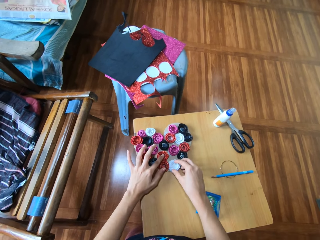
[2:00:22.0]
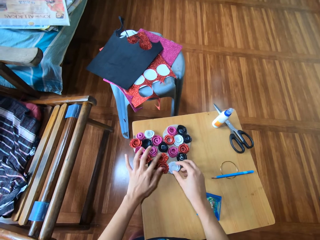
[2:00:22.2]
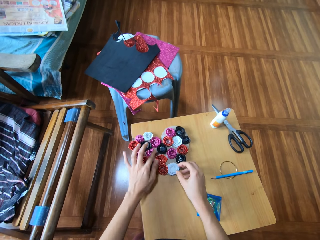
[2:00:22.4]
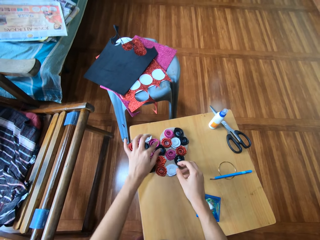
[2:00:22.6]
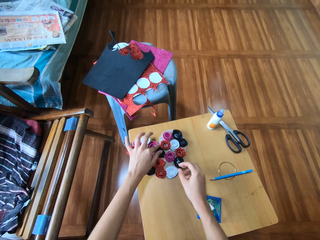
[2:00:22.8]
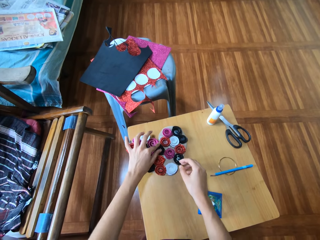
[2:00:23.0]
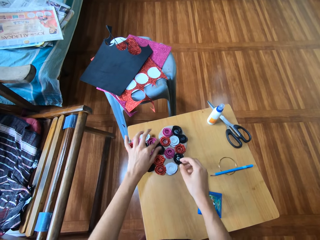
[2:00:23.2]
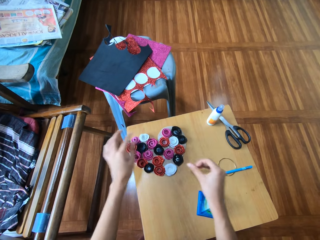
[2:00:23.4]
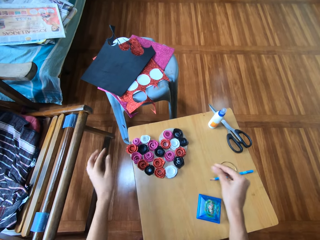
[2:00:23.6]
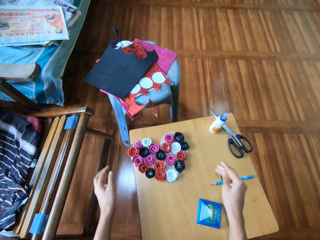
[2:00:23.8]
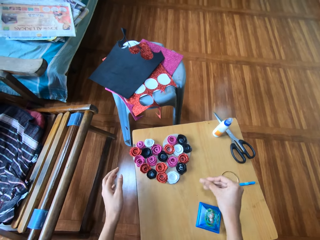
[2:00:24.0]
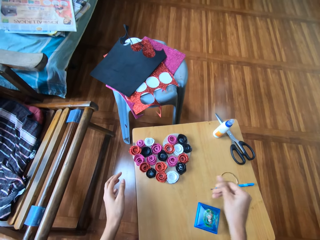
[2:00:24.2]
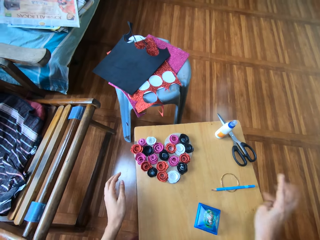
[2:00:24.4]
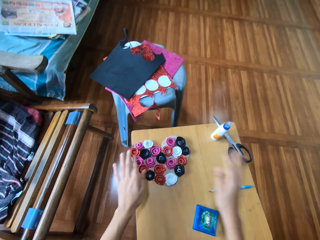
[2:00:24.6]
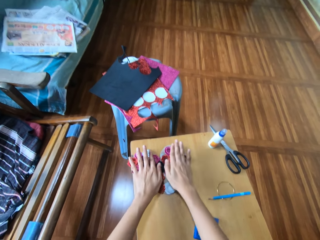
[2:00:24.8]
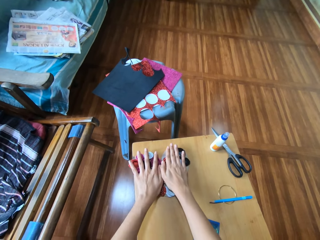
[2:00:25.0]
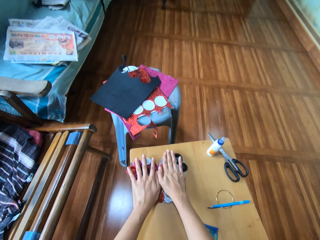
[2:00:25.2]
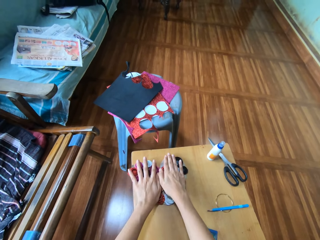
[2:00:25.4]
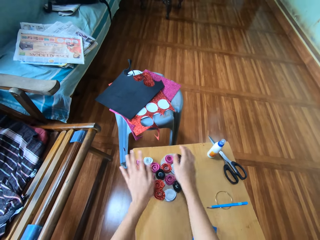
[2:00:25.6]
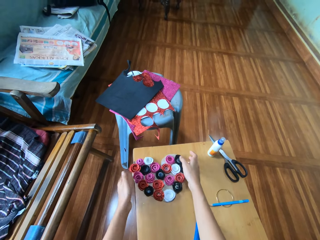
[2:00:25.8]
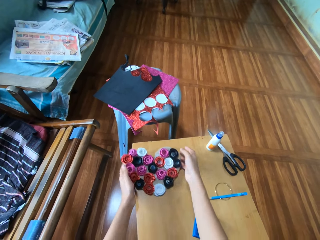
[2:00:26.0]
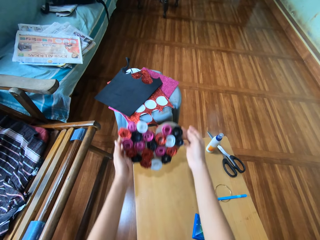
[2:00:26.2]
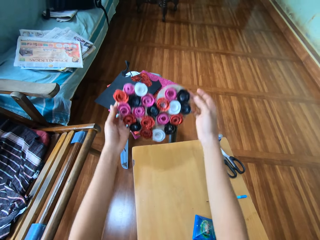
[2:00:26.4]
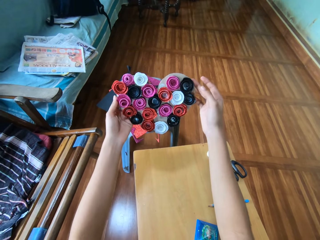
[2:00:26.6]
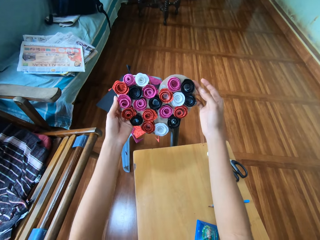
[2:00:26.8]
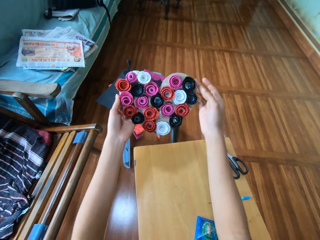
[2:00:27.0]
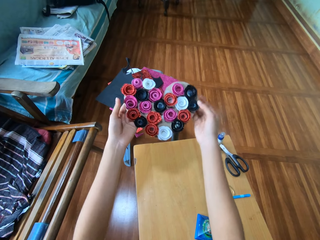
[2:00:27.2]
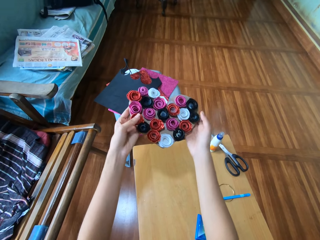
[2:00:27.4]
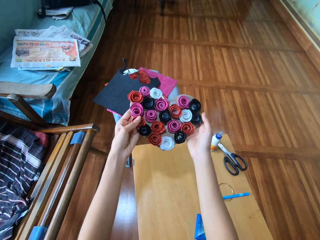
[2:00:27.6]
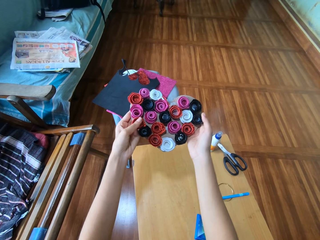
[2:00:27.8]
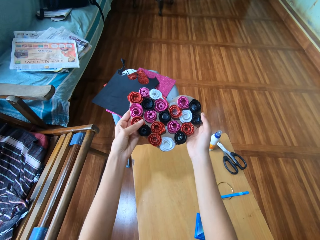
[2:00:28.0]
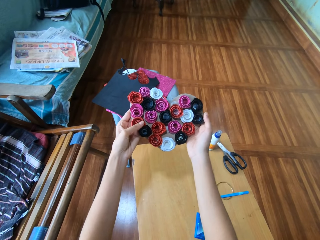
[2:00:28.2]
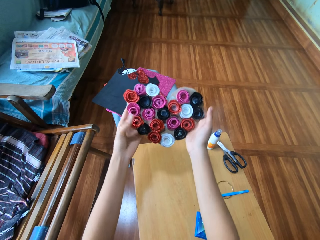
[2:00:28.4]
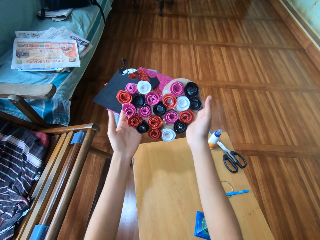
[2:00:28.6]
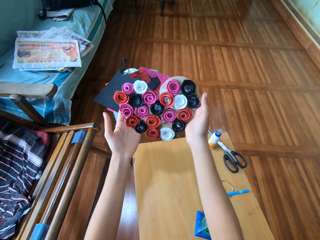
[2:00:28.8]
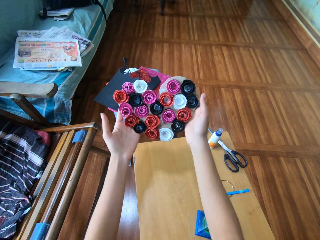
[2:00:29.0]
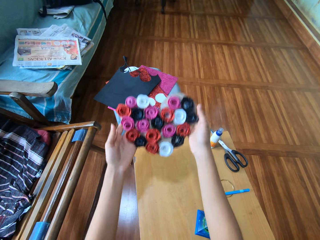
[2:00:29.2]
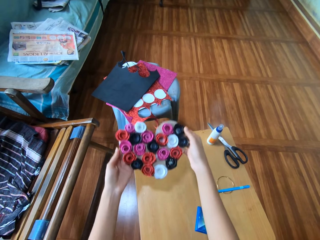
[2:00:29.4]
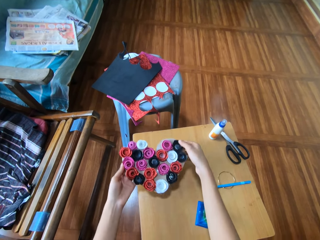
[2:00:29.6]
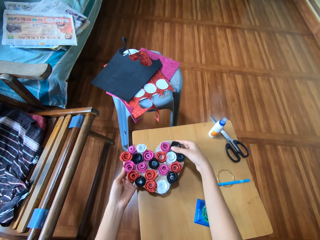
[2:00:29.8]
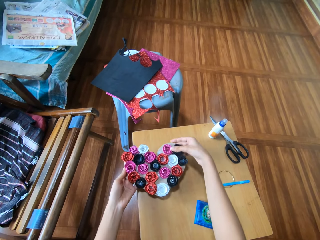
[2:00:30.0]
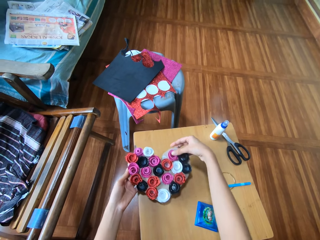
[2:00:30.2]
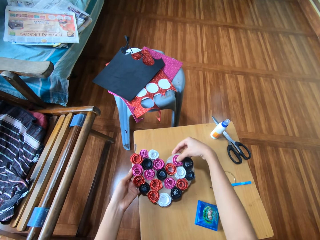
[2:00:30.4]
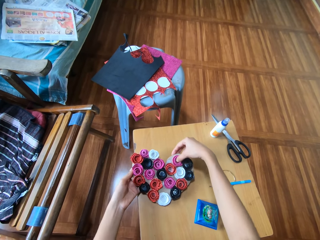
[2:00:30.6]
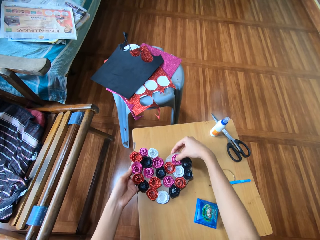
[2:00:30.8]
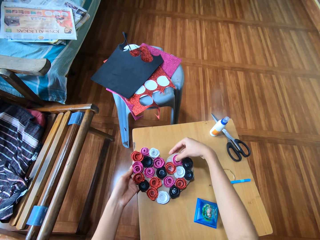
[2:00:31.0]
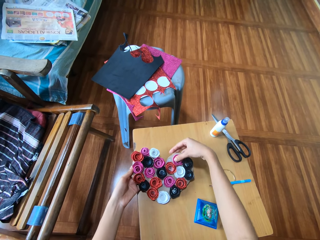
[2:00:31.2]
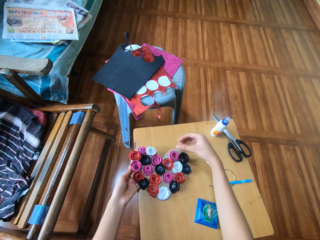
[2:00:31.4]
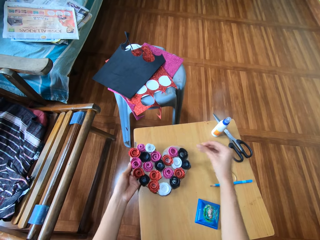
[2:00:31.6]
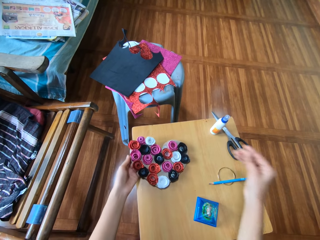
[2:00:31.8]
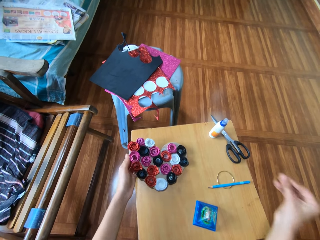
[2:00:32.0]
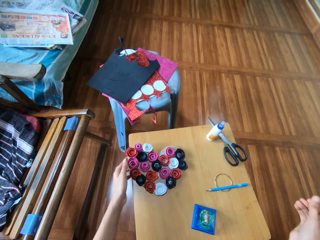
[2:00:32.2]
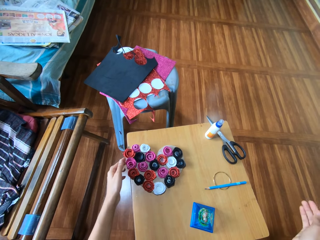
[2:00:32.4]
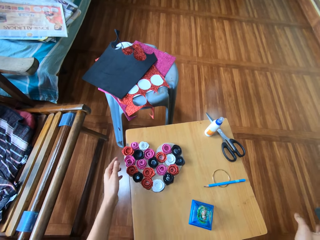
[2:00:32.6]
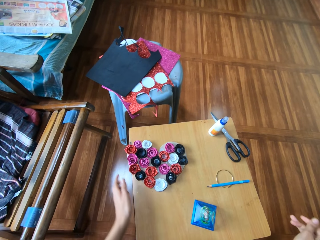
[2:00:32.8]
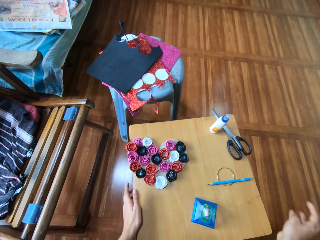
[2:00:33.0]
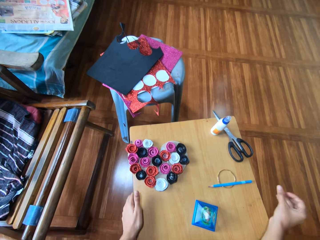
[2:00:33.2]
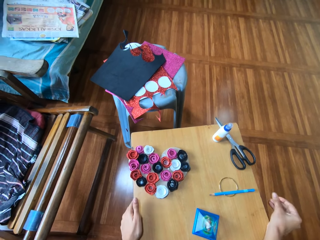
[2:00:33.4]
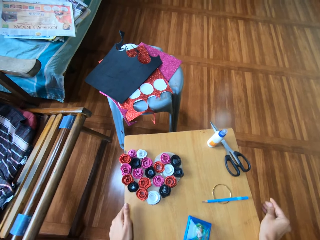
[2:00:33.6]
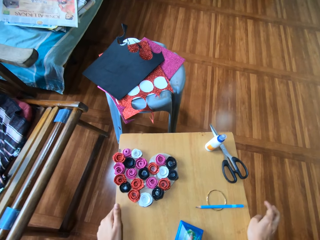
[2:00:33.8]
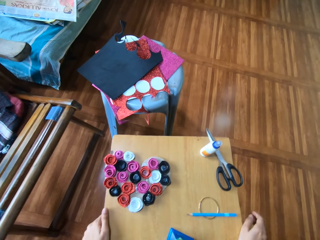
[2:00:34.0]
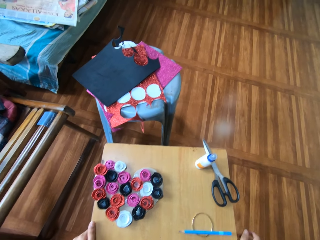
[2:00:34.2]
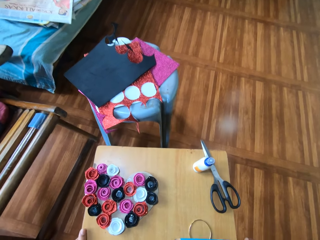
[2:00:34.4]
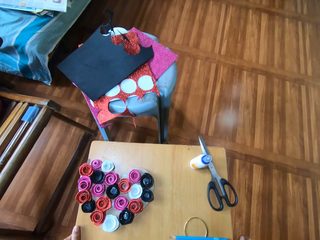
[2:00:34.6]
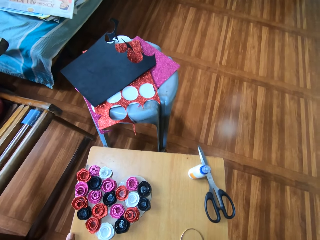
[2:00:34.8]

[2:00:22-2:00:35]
The camera wearer touches another red roll of craft paper on the heart shaped cardboard with her left hand. She touches another white roll of craft paper on the heart shaped cardboard with her left hand. She adjusts the third black roll of craft paper on the heart shaped cardboard with her left hand. She places both of her hands on the heart shaped cardboard. She lifts the heart shaped cardboard from the table with both of her hands. She presses another red roll of craft paper with her left hand on the heart shaped cardboard. She lowers the heart shaped cardboard in both of her hands. She touches the first pink roll of craft paper on the heart shaped cardboard with her right hand. She removes her right hand from the heart shaped cardboard. She drops the heart shaped cardboard on the table with her left hand. She touches the table with her left hand.

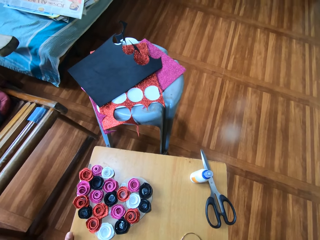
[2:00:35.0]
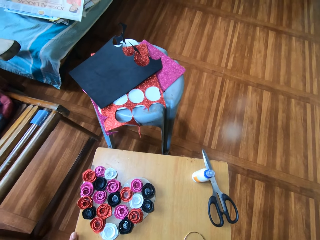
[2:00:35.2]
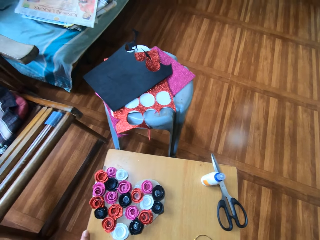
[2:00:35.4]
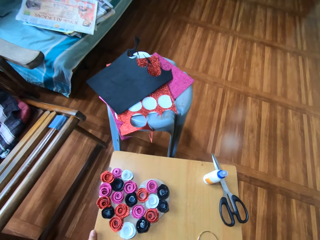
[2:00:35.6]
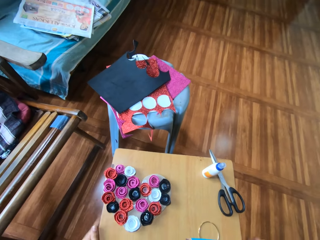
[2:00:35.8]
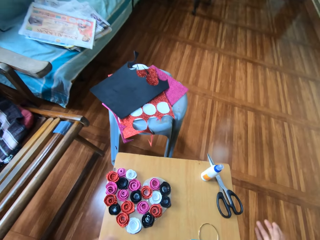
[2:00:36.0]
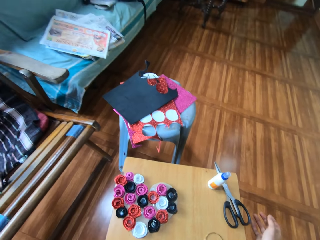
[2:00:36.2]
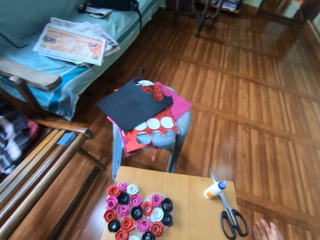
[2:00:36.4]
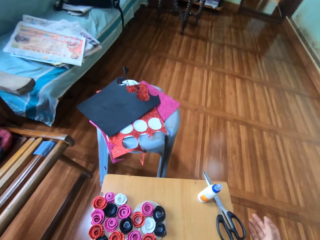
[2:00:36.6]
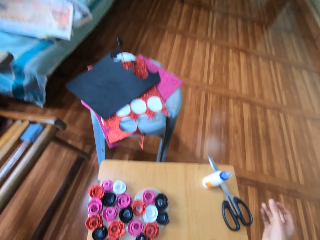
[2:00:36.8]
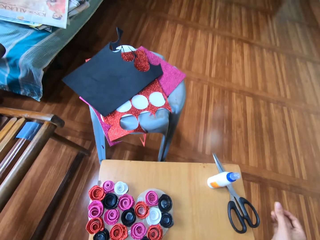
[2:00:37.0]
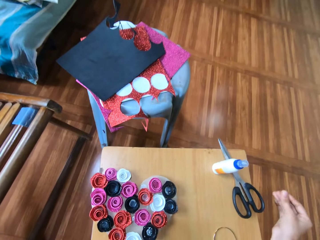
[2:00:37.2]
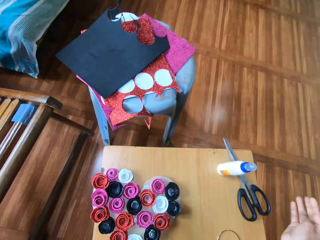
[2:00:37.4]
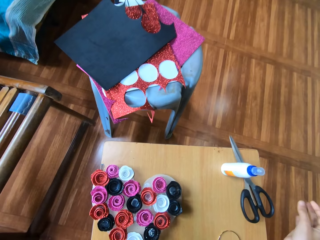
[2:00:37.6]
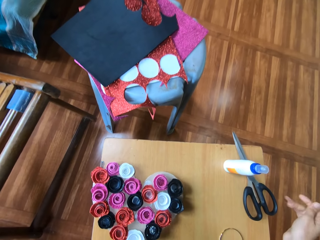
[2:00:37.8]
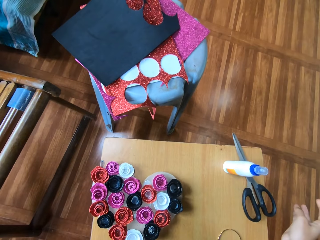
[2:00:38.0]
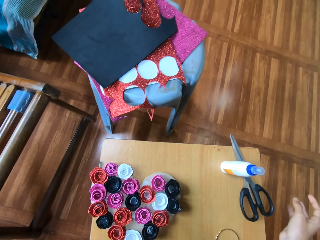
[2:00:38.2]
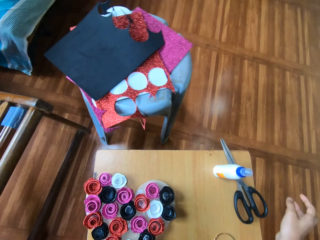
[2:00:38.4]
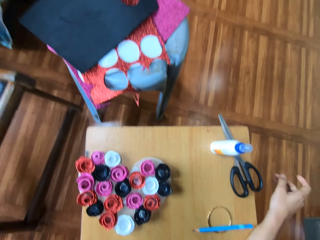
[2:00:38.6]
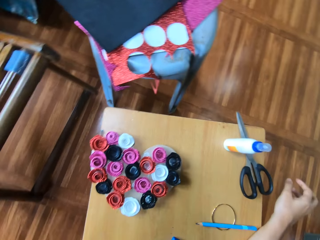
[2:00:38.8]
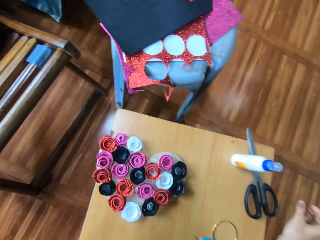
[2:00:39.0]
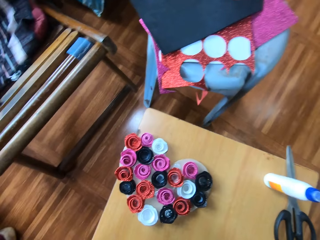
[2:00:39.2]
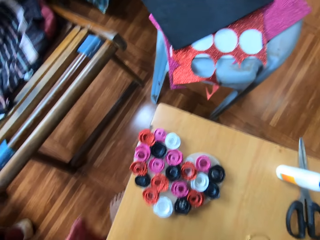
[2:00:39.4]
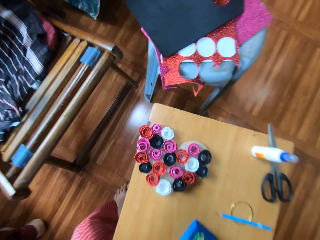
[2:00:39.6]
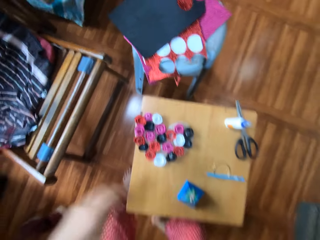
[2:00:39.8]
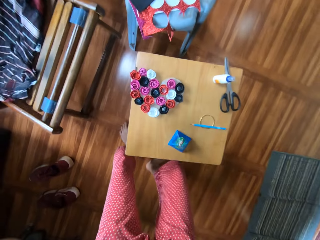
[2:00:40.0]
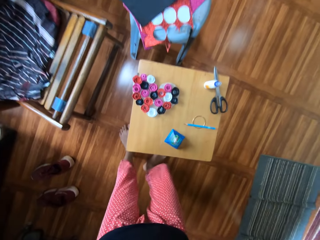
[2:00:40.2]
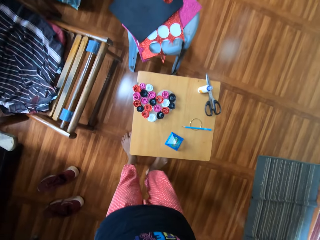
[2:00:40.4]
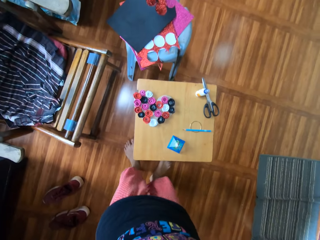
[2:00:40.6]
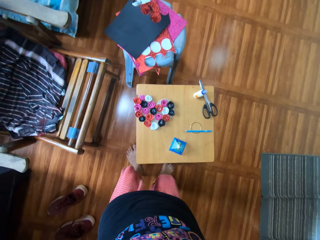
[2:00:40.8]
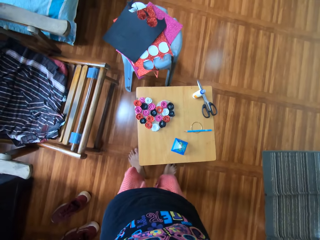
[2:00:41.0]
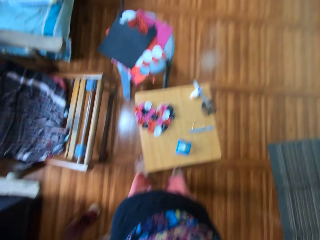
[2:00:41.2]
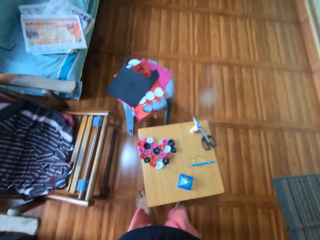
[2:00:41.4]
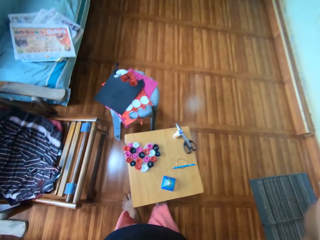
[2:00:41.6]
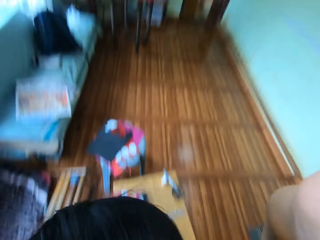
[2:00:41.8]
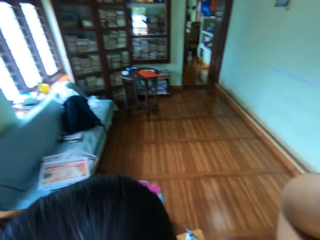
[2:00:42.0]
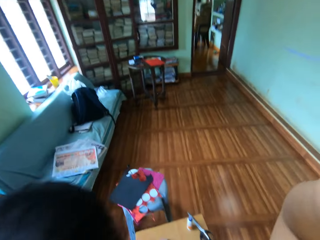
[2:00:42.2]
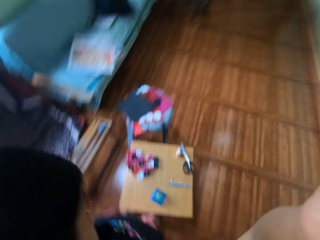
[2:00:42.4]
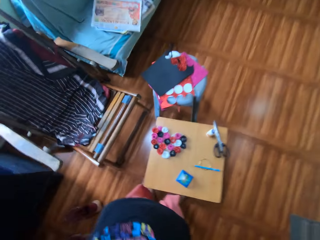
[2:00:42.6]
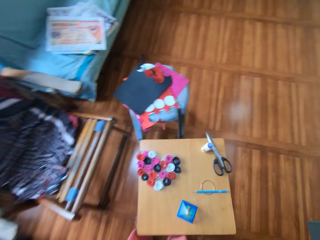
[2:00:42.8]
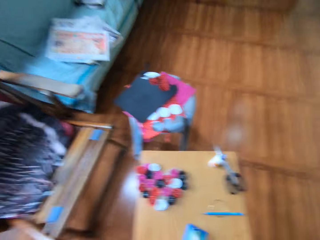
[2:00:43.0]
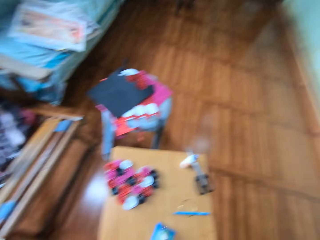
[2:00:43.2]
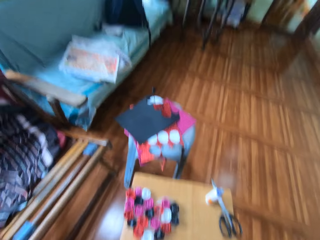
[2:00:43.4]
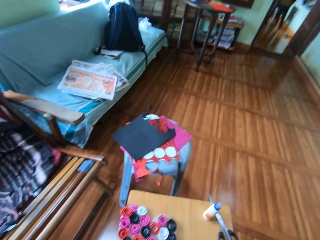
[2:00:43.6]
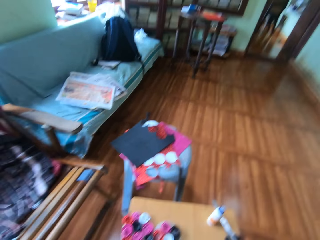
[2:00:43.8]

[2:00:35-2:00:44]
The camera wearer adjusts the camera on her head with both of her hands. She lowers the camera in both of her hands.
